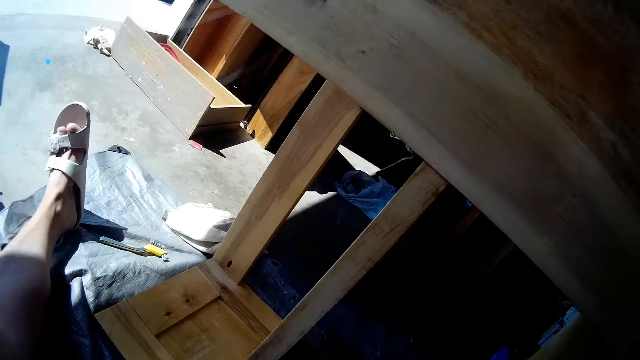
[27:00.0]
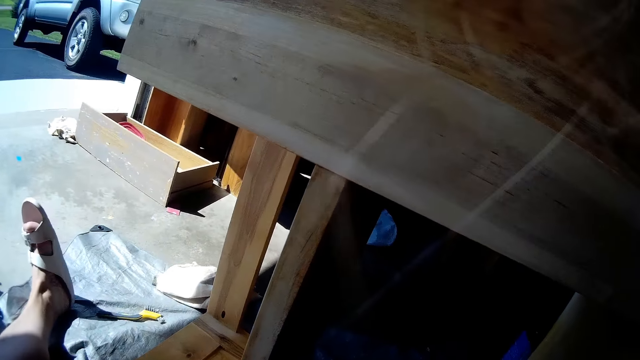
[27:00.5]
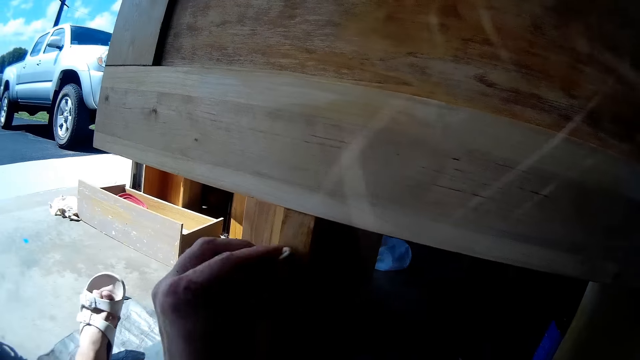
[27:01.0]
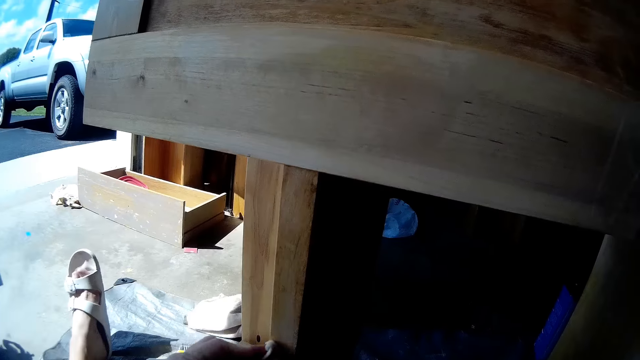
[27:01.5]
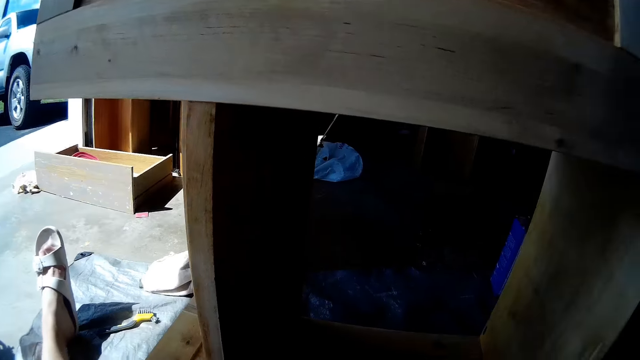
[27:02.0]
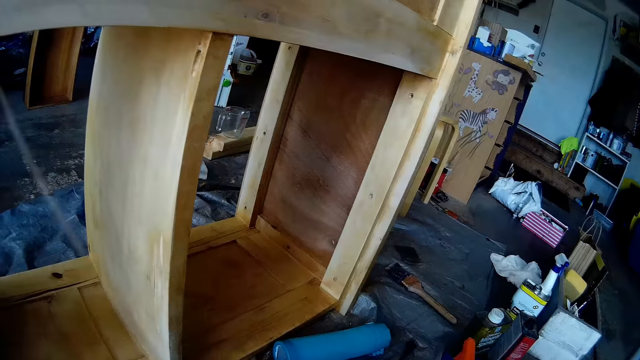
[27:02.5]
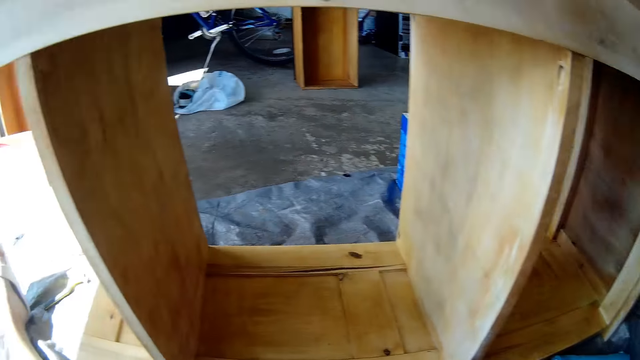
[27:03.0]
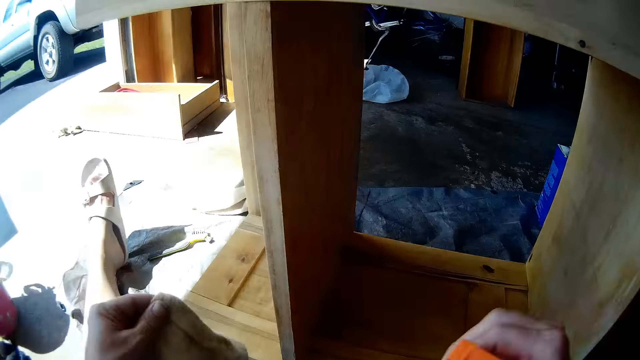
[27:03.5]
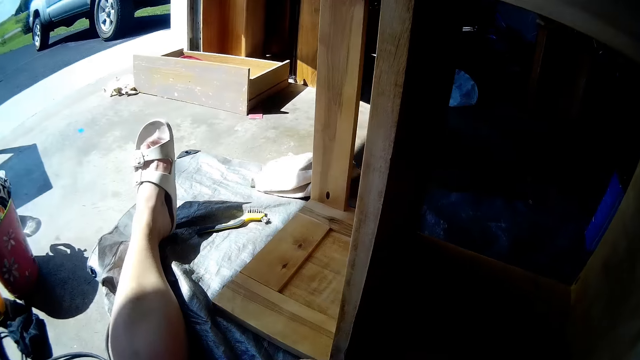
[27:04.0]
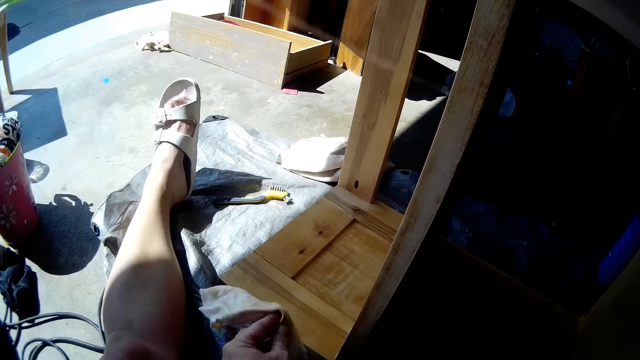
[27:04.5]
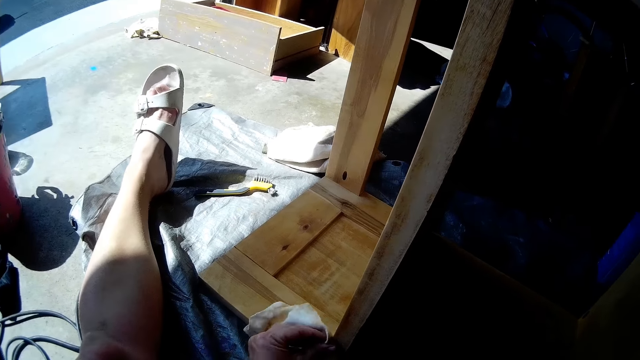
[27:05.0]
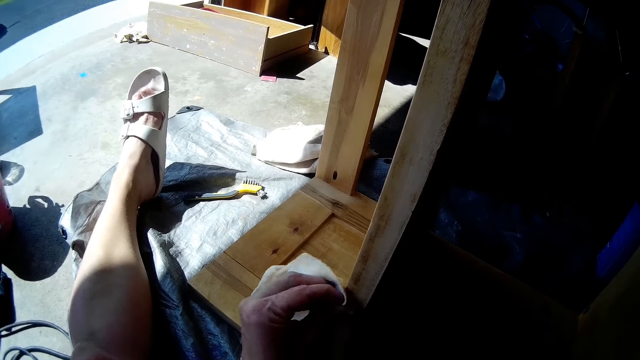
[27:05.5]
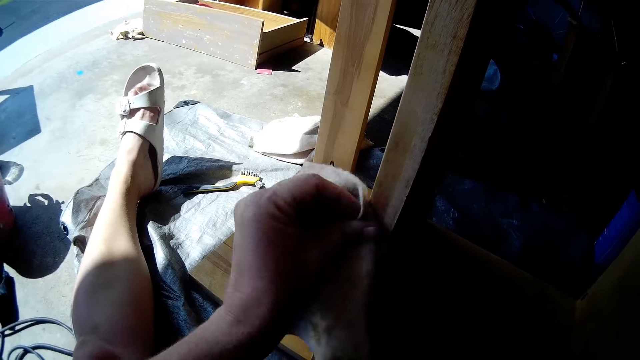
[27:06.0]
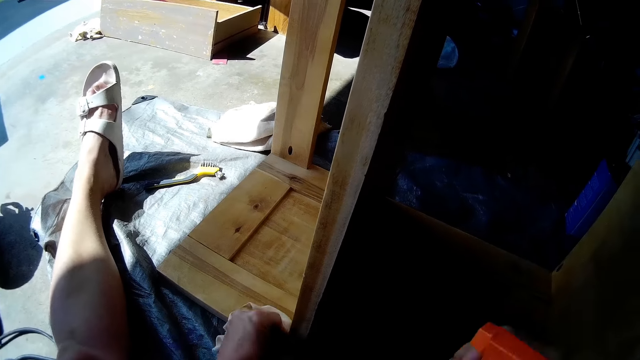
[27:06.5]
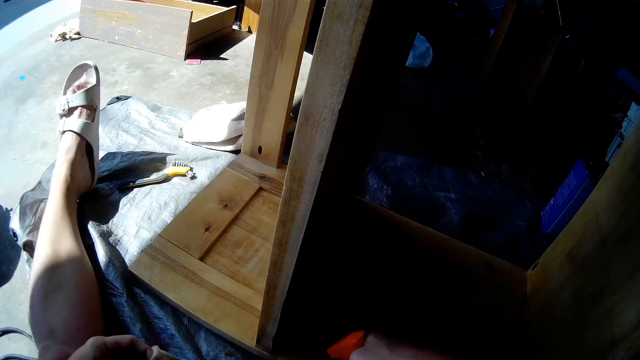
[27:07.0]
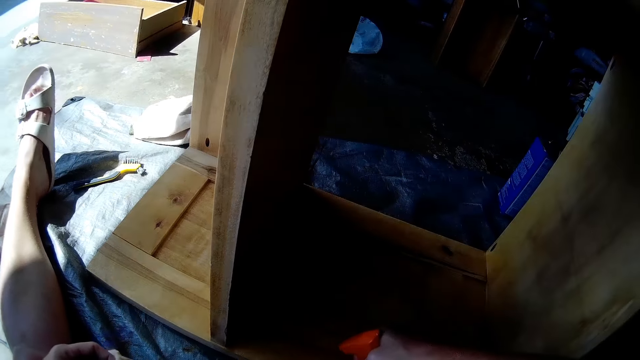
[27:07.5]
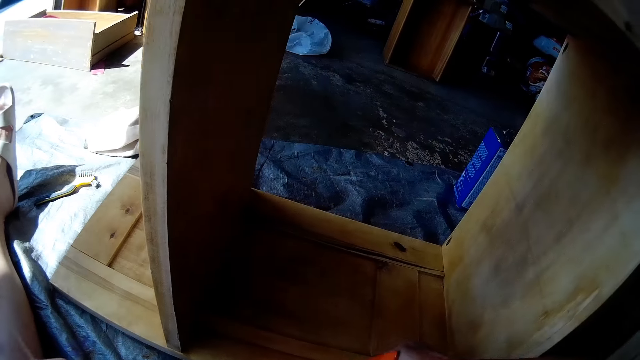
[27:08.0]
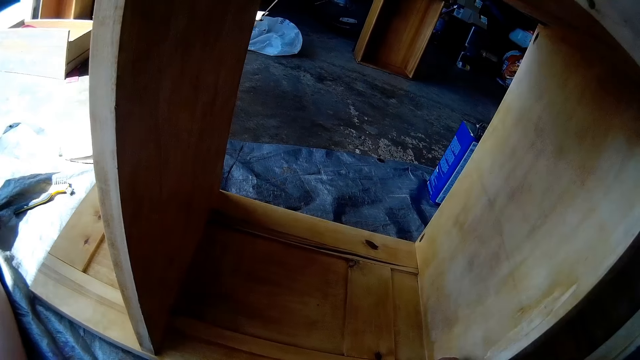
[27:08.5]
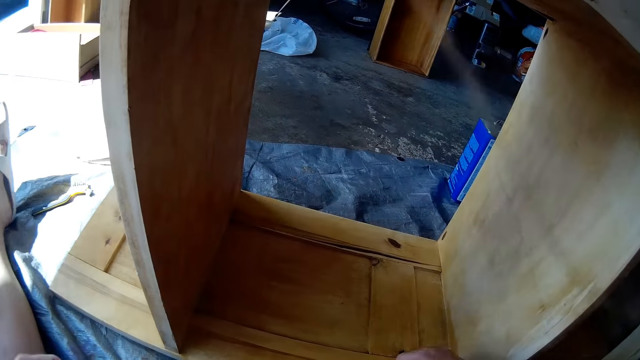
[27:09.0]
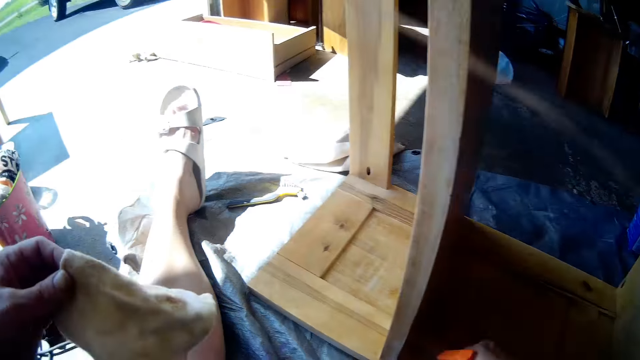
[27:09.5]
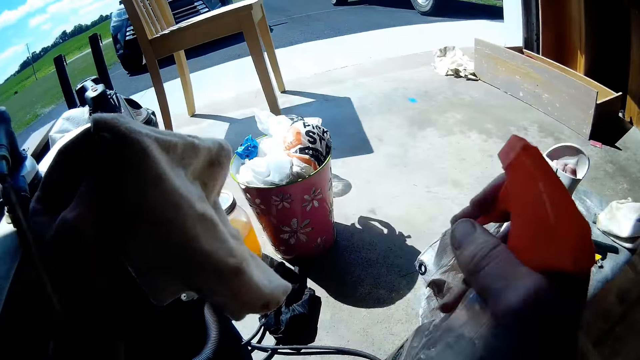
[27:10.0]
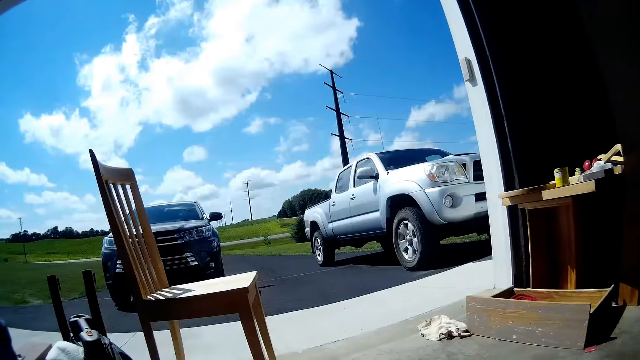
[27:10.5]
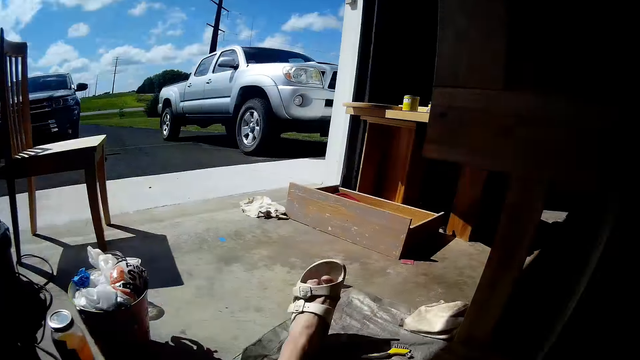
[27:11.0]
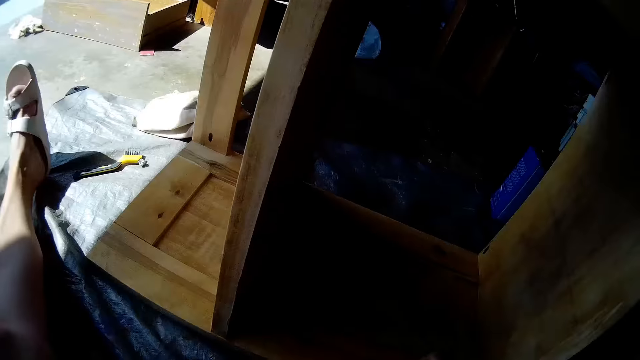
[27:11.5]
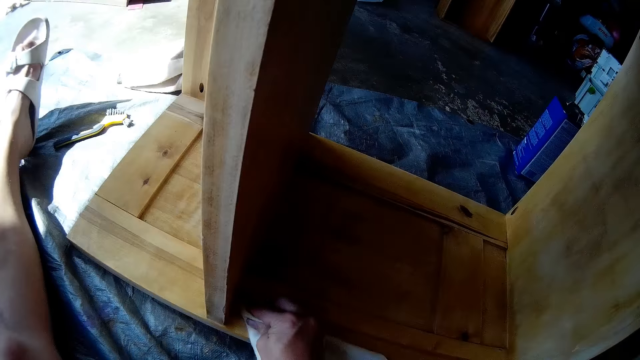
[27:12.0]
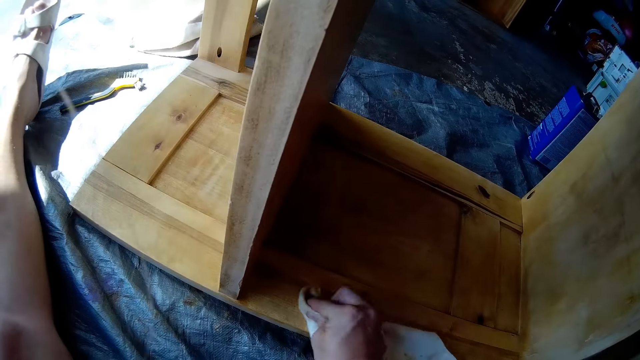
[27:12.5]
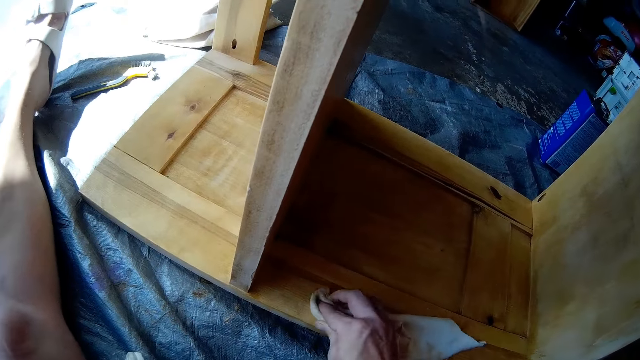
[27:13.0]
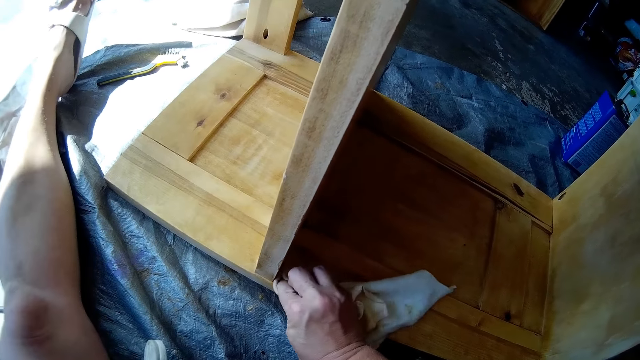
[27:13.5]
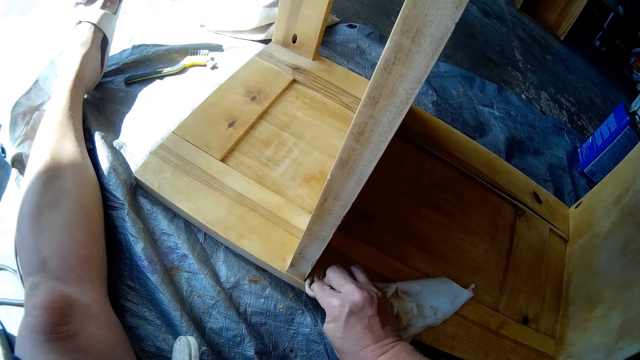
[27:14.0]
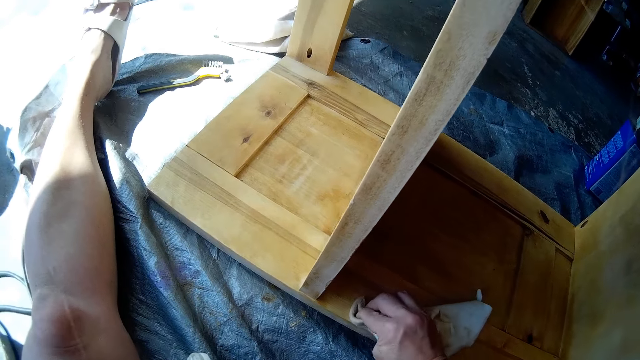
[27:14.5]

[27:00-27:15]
The camera wearer scrubs the wooden furniture with the cloth in his right hand. He scrubs the wooden furniture again. He sprays water on the wooden furniture with the spray bottle in his right hand. He drops the spray bottle on the polypropylene bag with his right hand. He scrubs the wooden furniture with the cloth in his right hand.

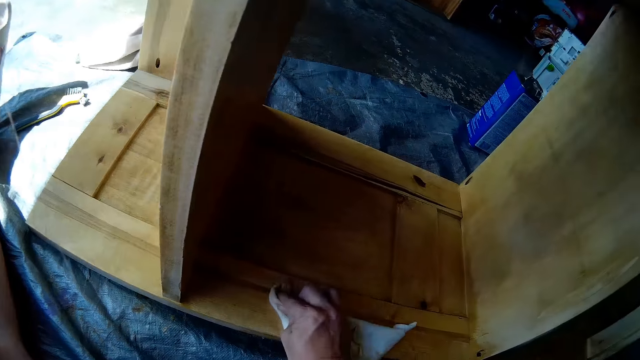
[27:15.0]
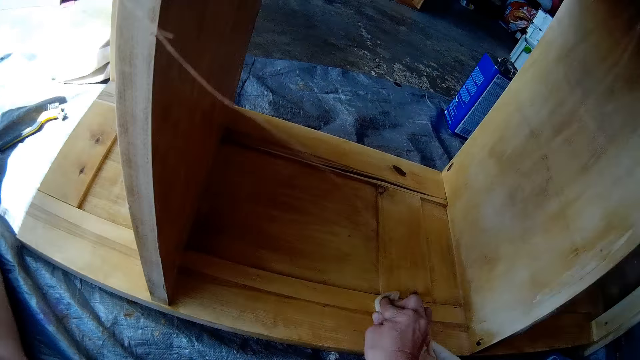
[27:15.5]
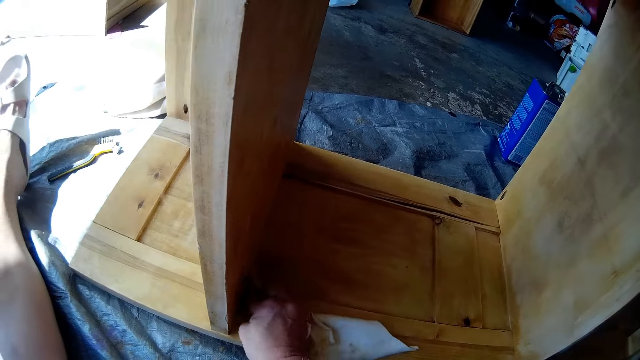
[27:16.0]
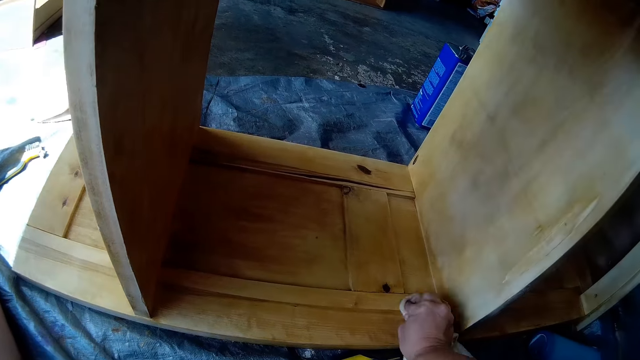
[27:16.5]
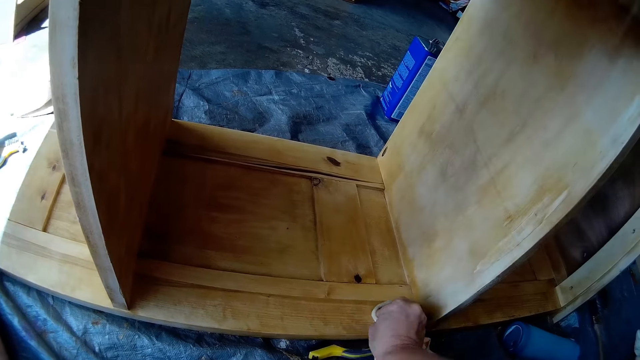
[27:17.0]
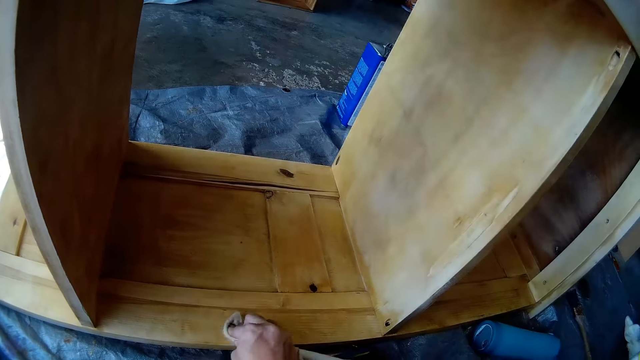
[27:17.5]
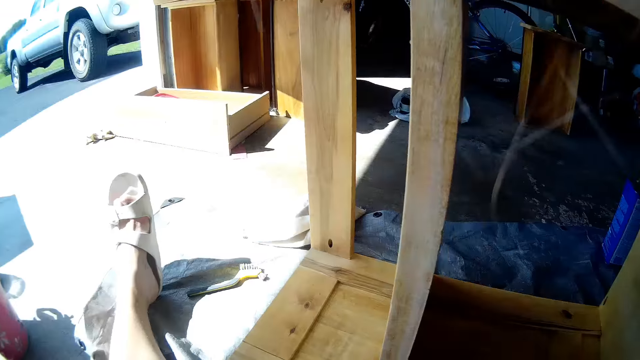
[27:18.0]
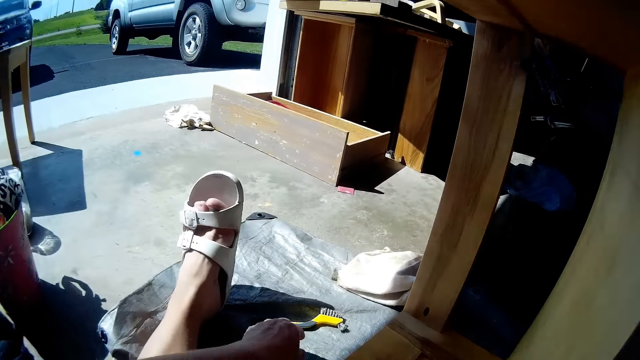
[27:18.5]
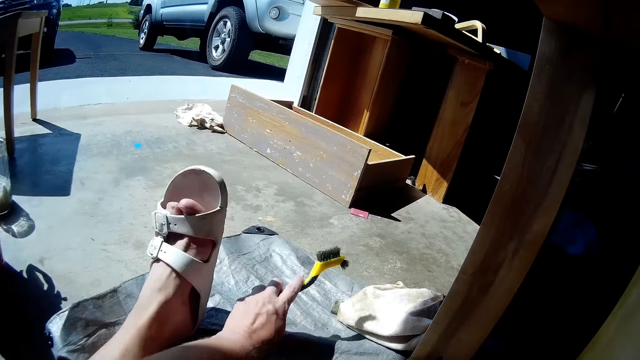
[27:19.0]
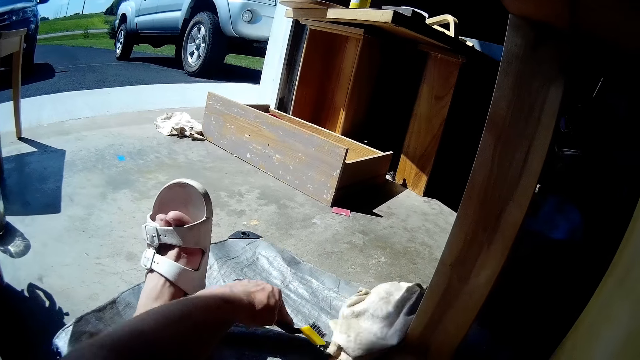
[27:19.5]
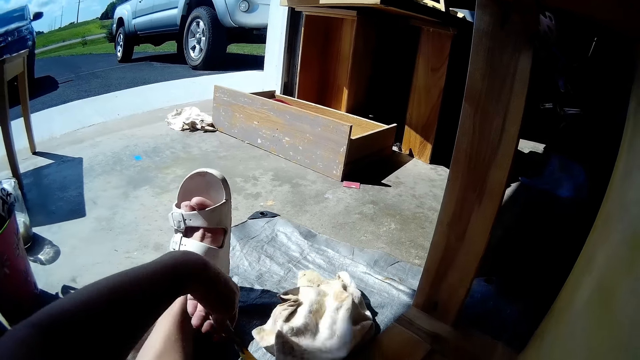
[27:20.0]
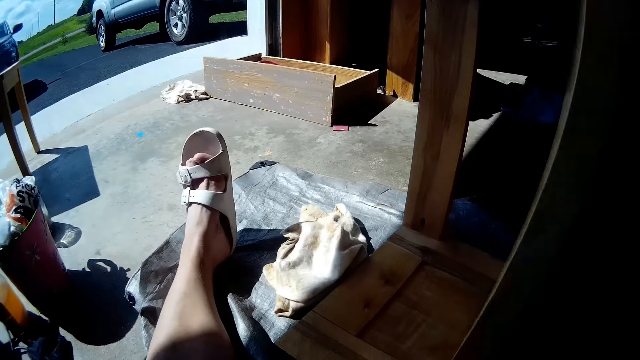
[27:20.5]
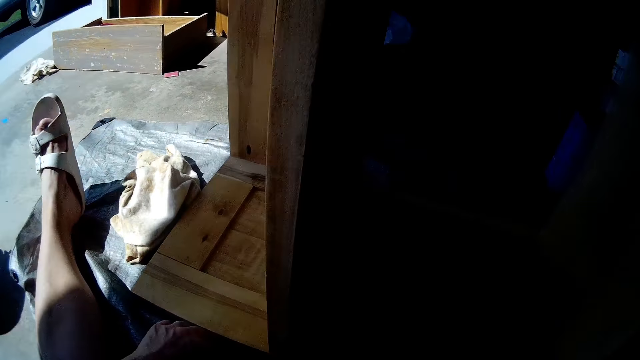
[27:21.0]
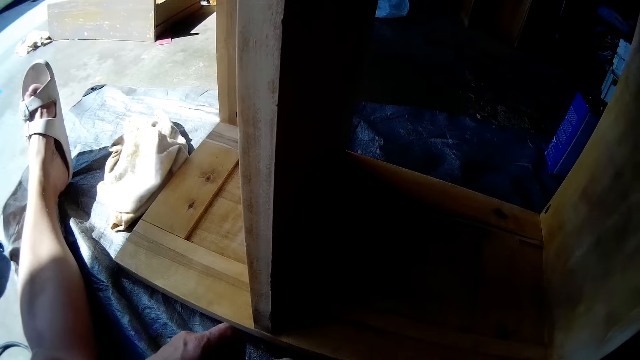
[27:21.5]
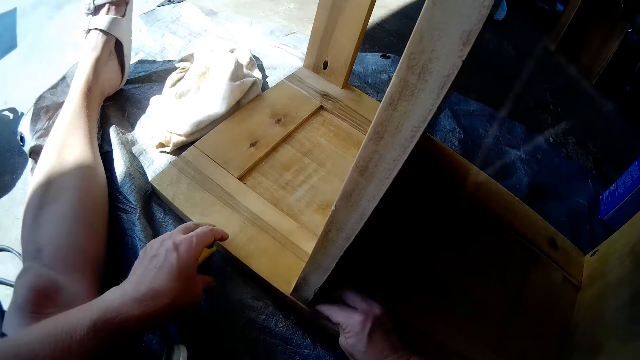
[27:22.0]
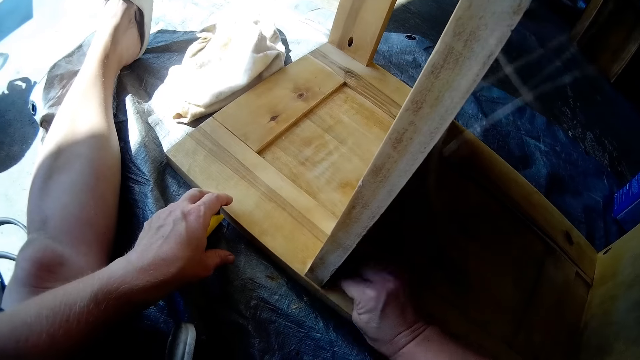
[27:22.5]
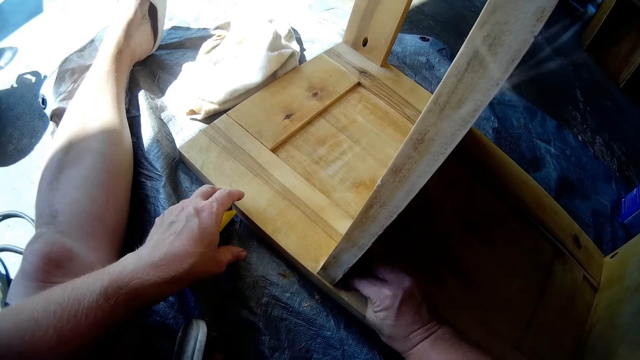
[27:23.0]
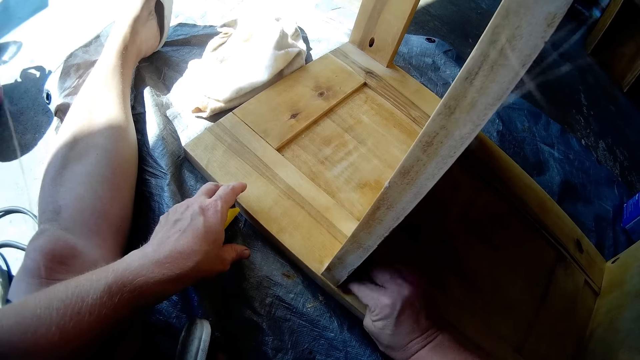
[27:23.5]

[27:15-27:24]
The camera wearer looks around. She picks a brush from the ground with her left hand. She moves a cloth closer with the brush in her left hand. She scrubs the shelf with a sponge in her right hand.
